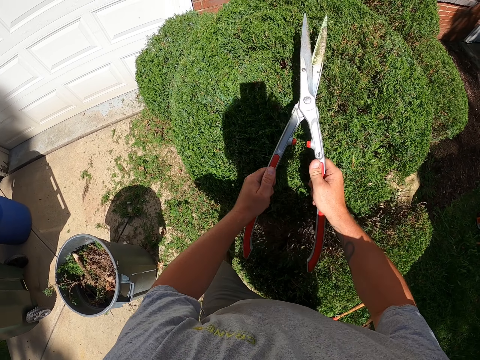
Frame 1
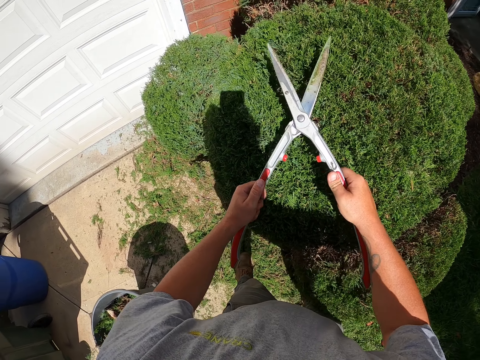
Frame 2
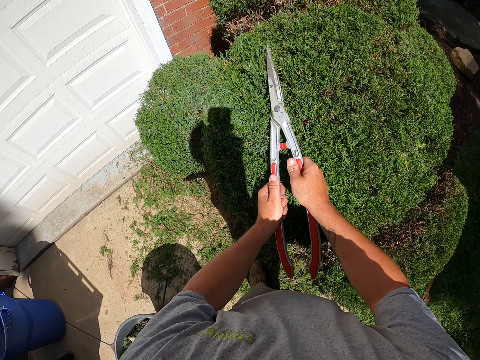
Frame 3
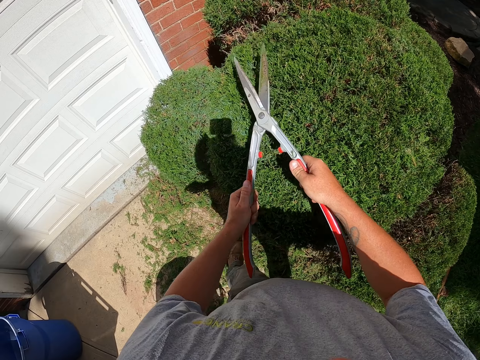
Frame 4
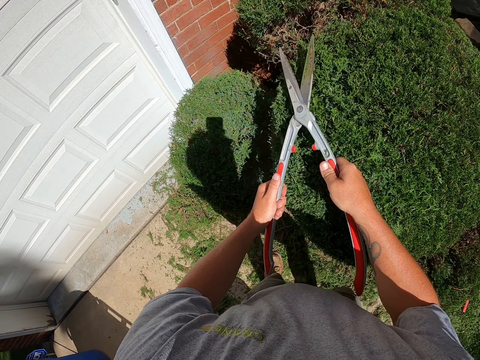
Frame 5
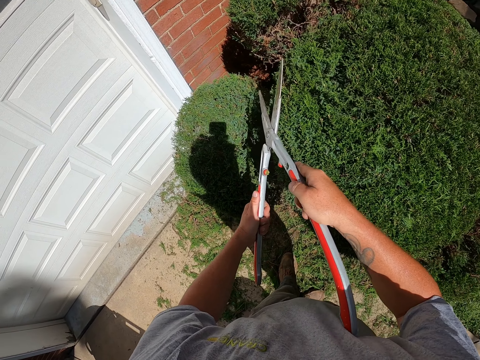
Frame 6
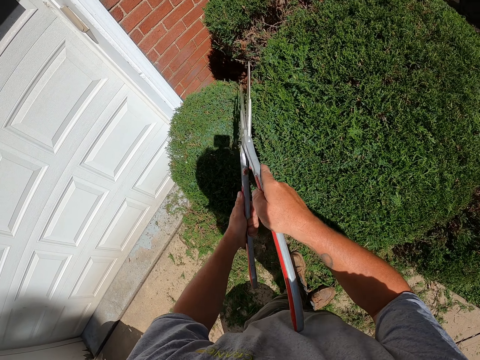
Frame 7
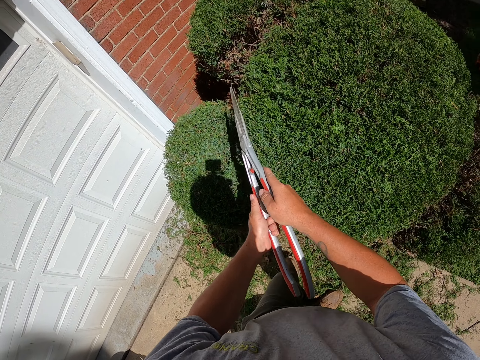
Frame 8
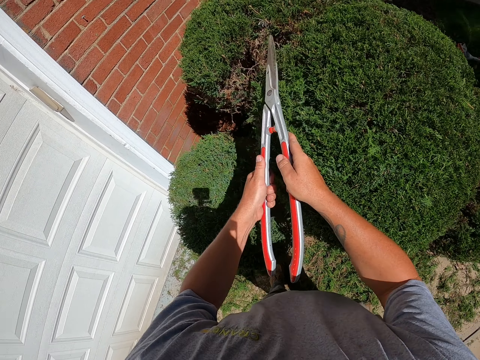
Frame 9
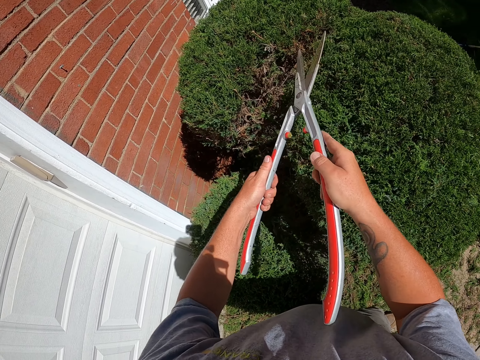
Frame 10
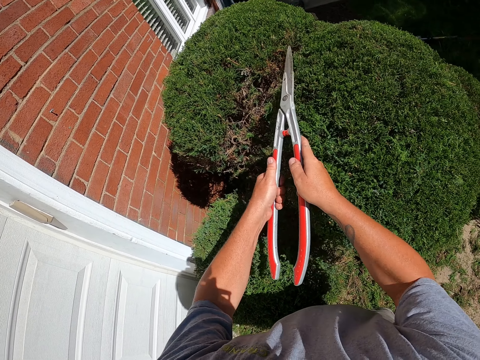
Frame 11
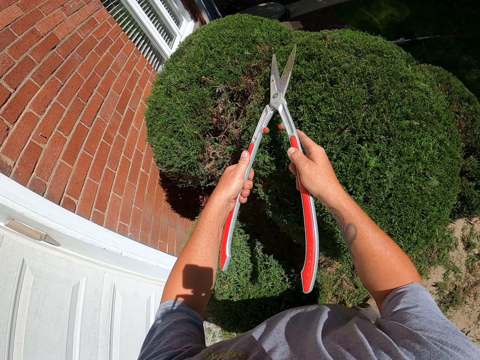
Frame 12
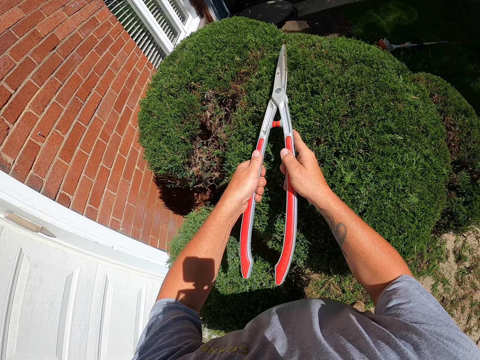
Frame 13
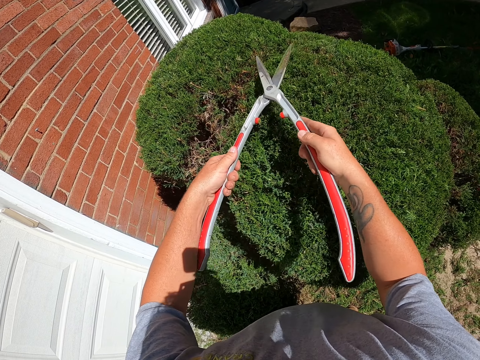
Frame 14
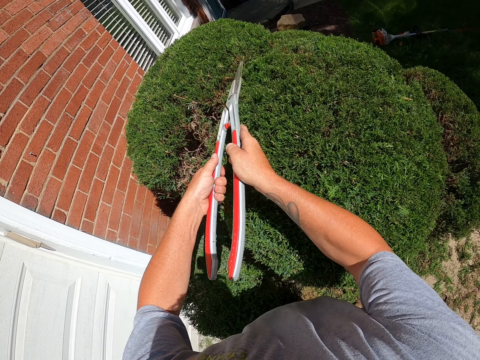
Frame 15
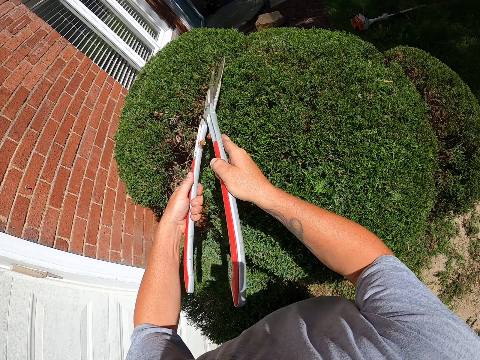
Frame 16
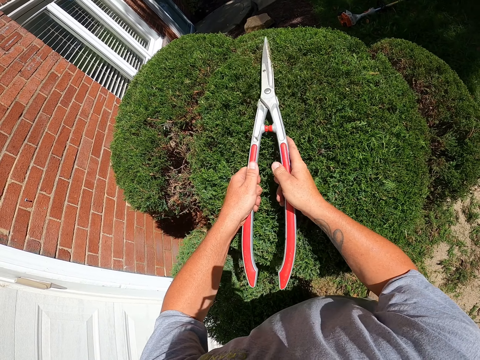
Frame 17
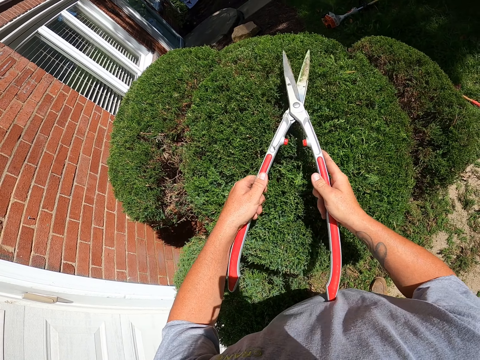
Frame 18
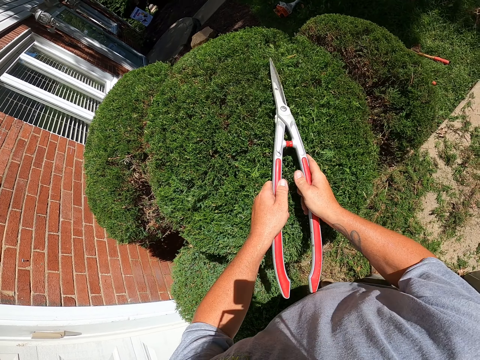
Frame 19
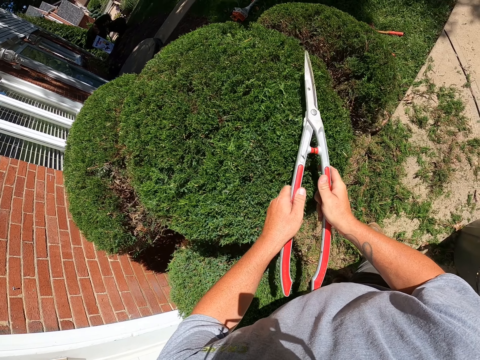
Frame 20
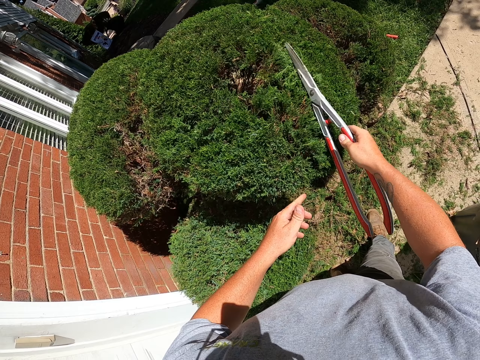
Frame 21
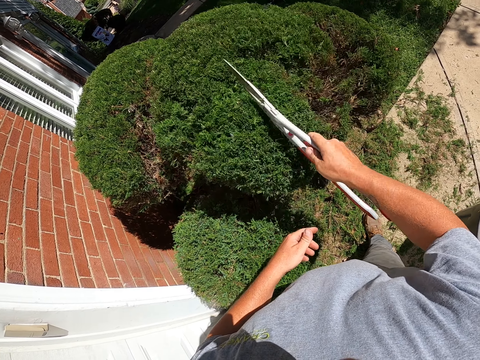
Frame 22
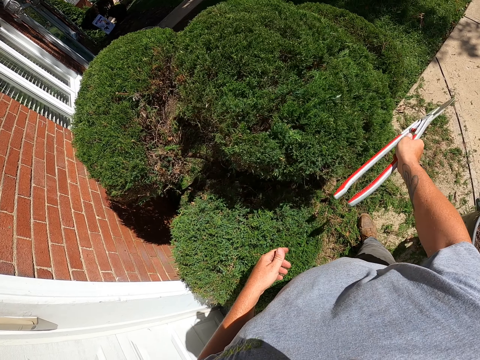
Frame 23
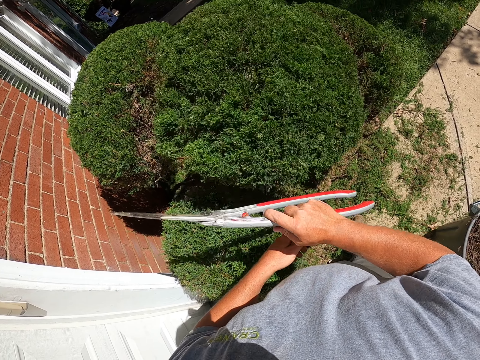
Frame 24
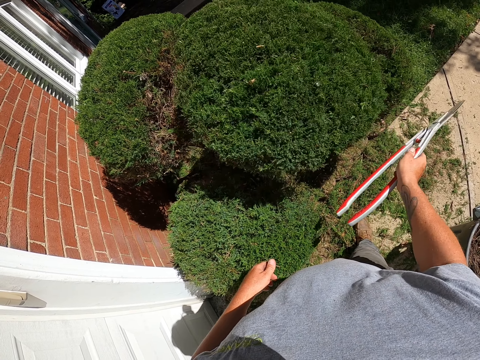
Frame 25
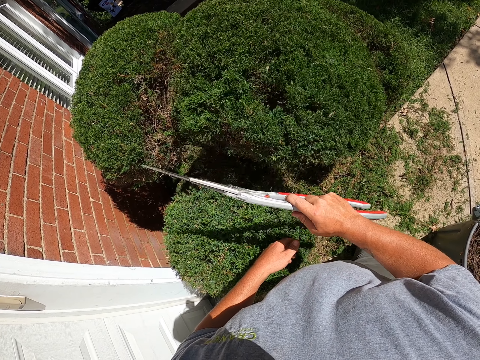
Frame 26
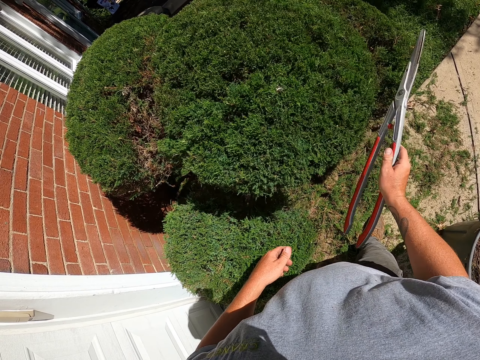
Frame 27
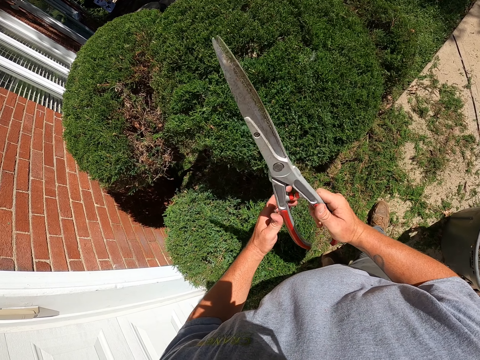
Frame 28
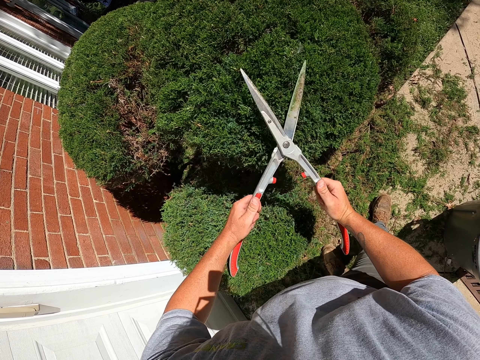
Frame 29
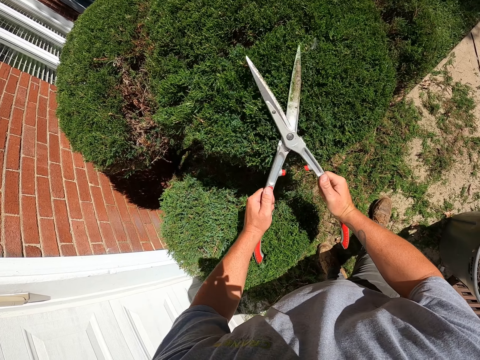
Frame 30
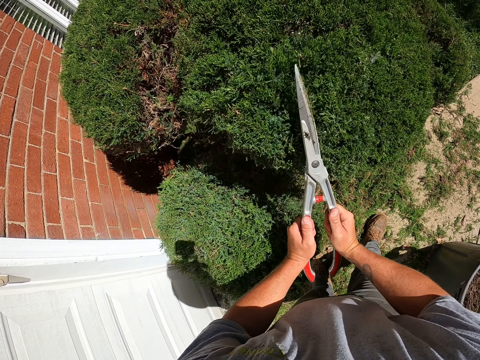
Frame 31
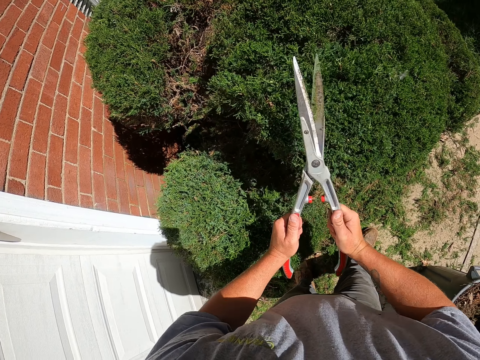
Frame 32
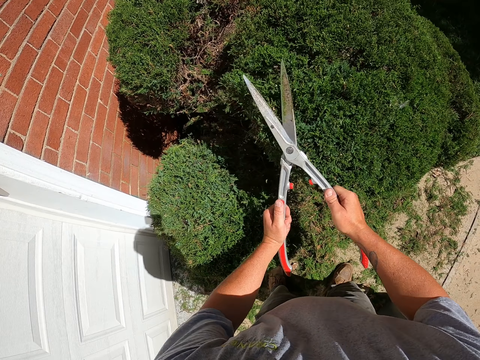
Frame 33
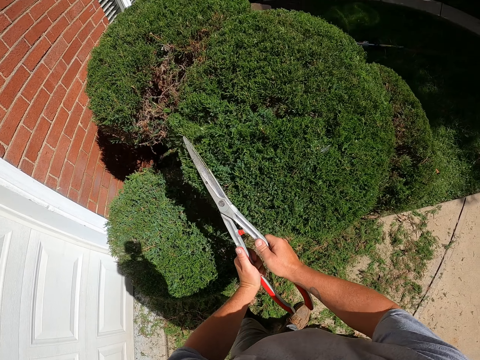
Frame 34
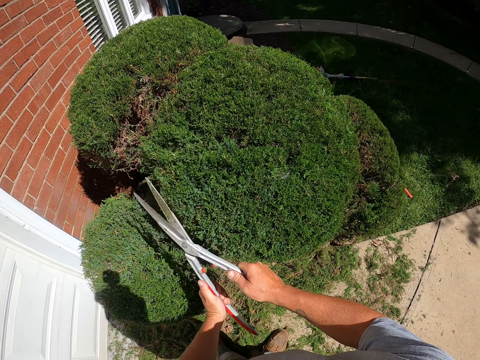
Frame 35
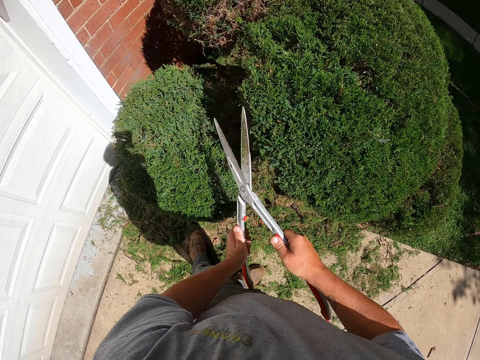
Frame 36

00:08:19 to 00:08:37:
The camera wearer trims the shrub with the shrub clippers. They walk around. They trim the shrub with the shrub clippers. They brush the shrub. They hit the shrub with the shrub clippers. They trim the shrub with the shrub clippers.

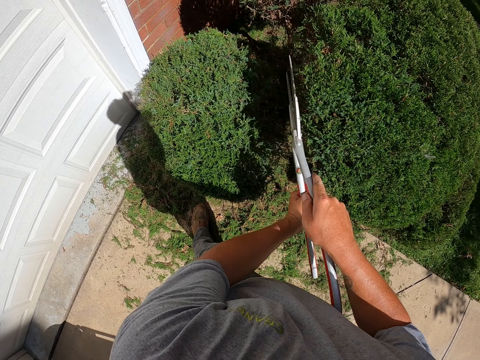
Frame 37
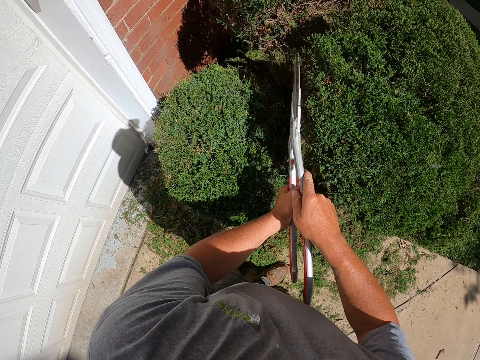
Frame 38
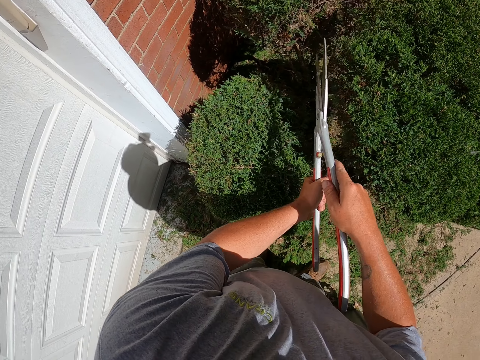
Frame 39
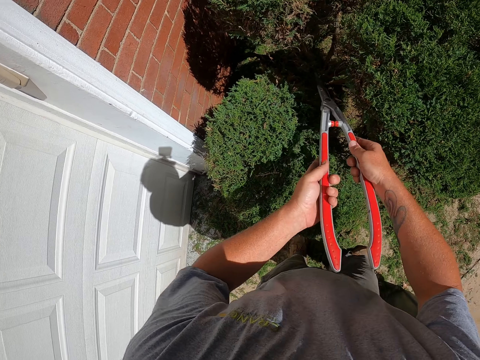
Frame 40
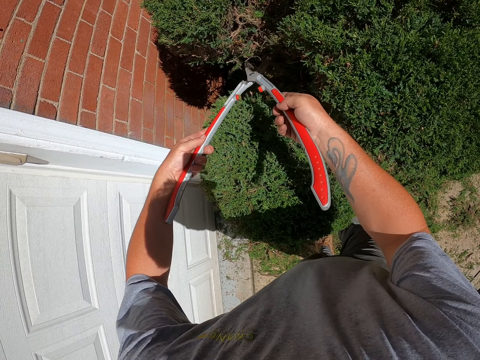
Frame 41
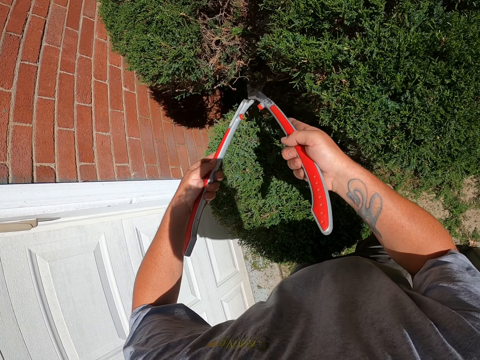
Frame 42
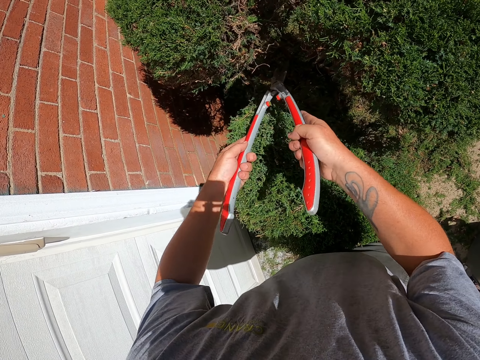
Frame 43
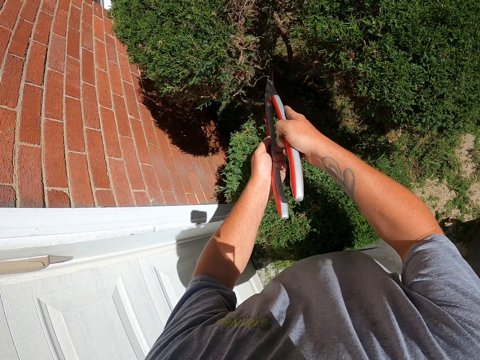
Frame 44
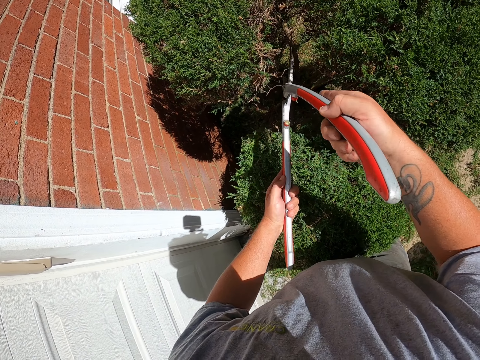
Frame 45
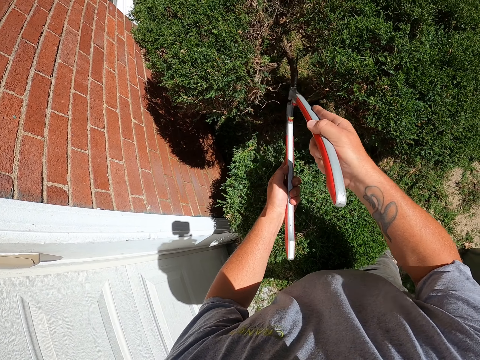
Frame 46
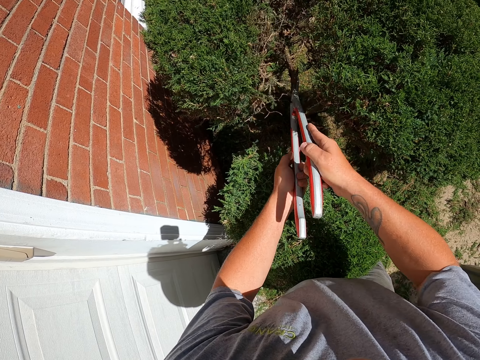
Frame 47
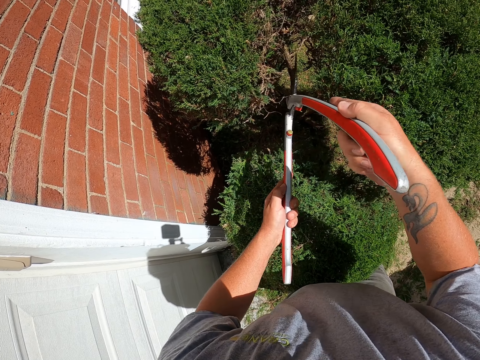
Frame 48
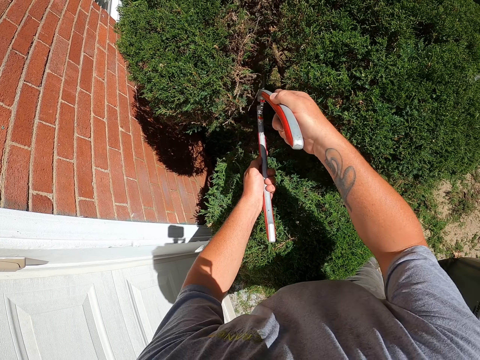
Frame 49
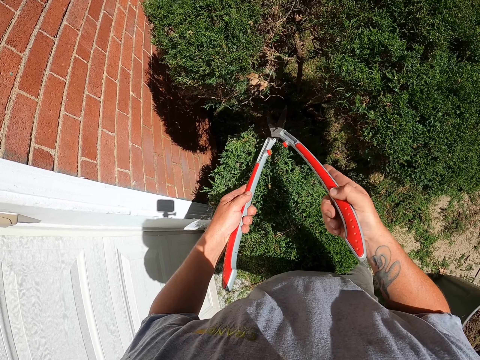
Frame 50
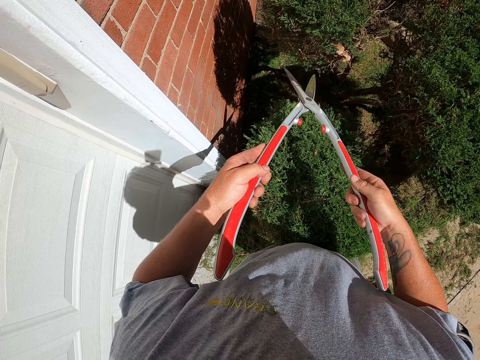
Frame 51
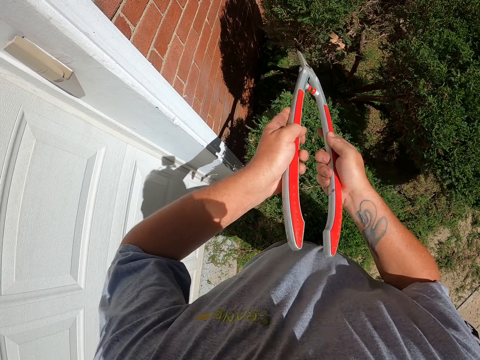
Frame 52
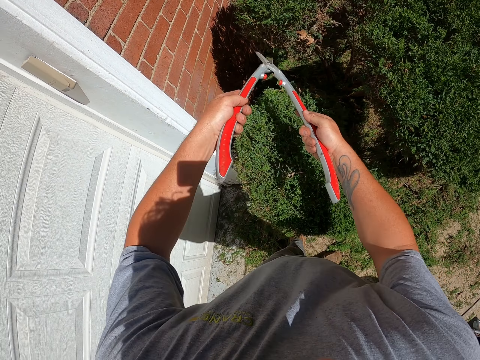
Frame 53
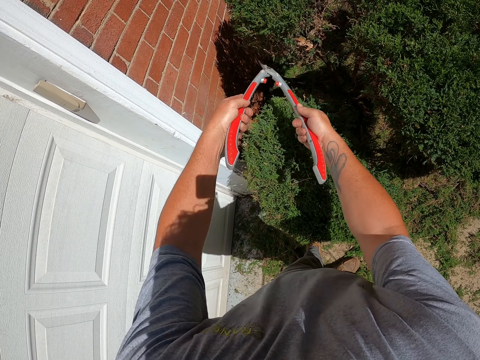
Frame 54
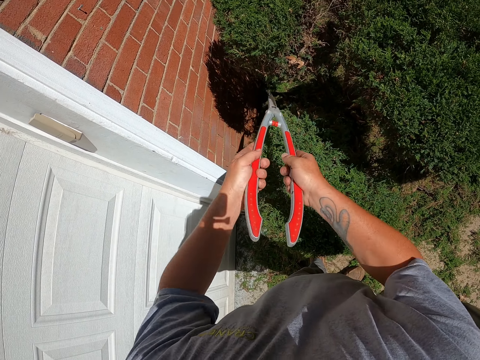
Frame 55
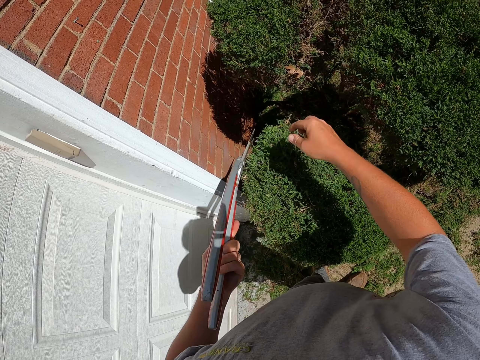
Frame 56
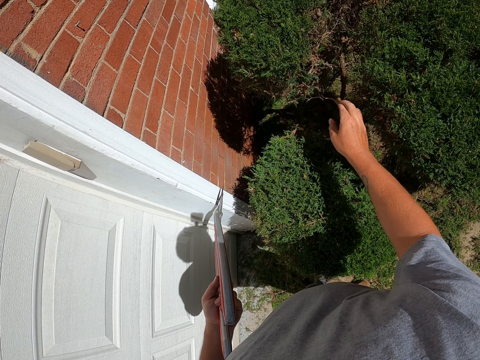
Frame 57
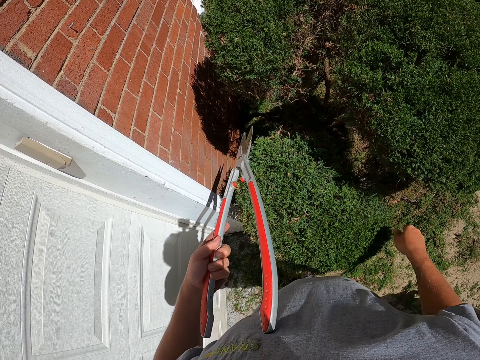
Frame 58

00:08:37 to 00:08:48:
The camera wearer holds the shrub clippers. They trim the shrub with the shrub clippers. They pick up the dry leaf and throw the dry leaf.
